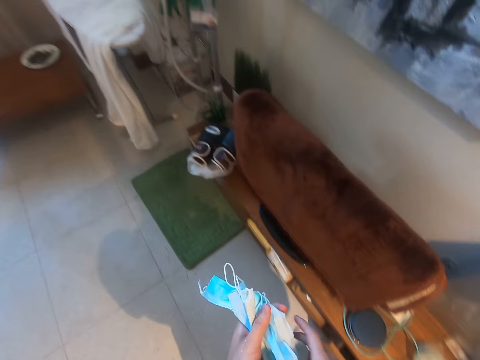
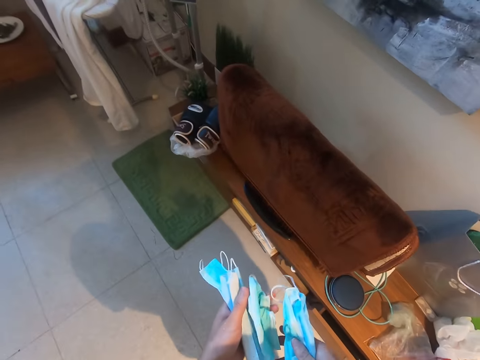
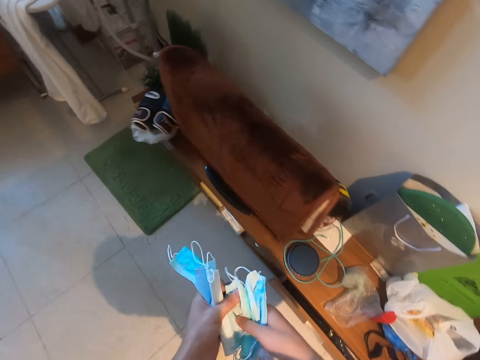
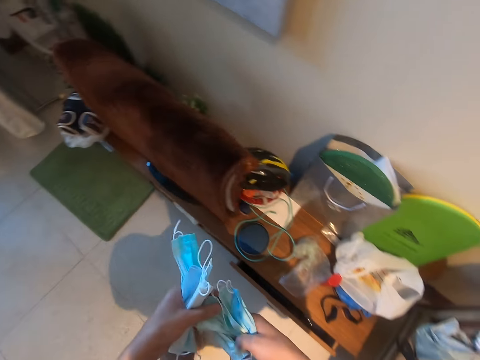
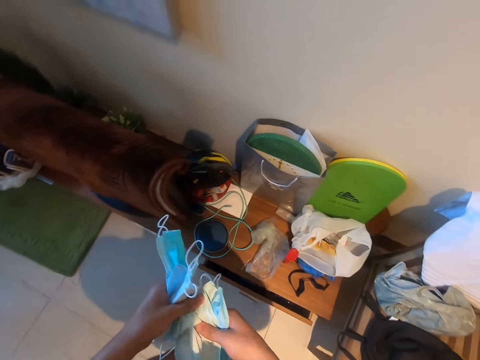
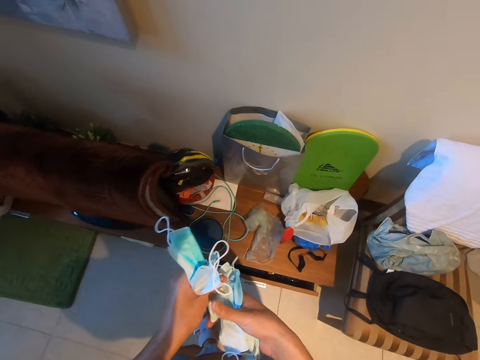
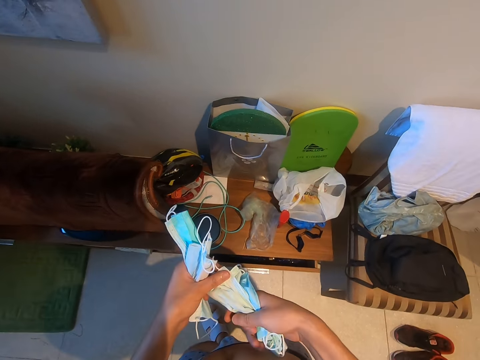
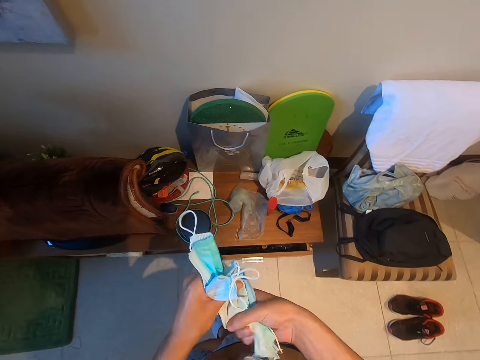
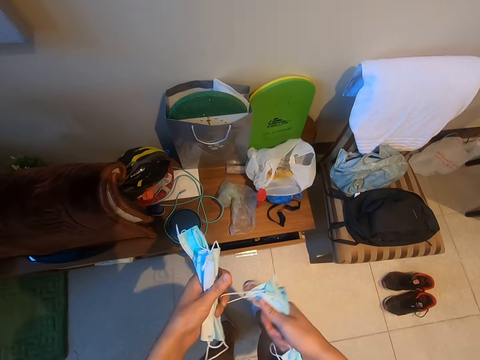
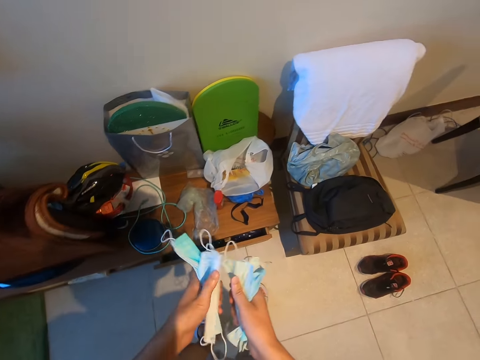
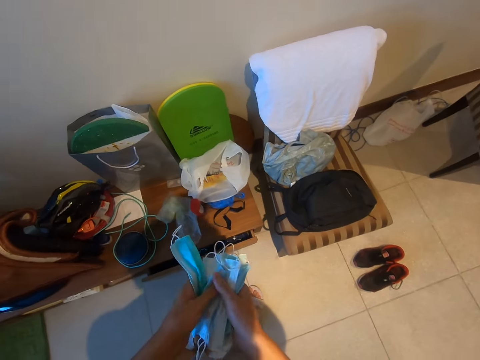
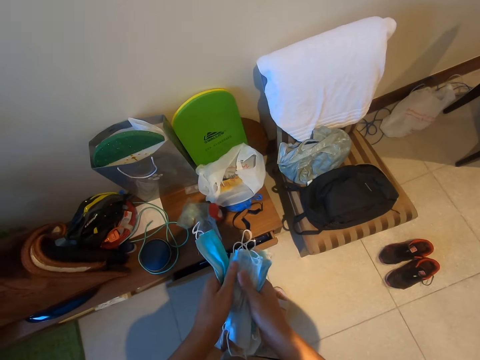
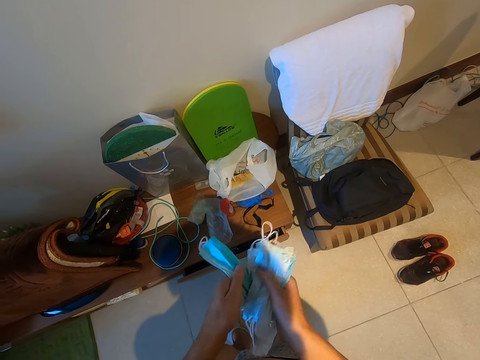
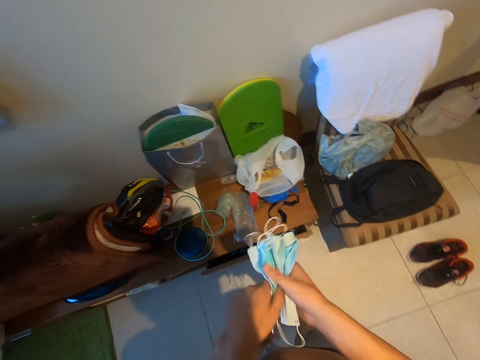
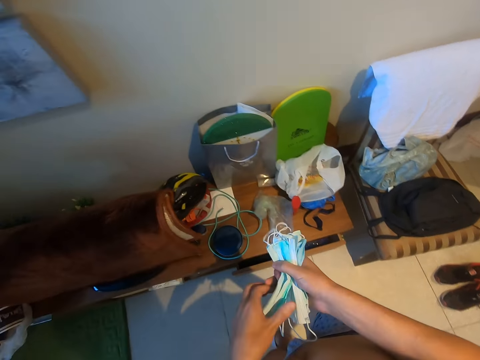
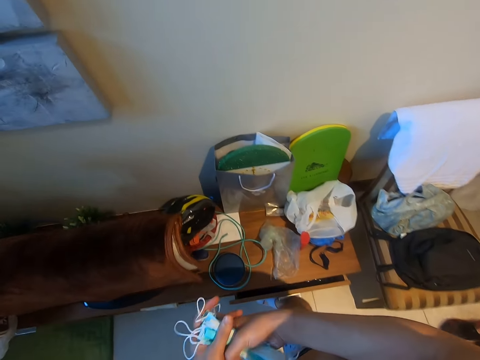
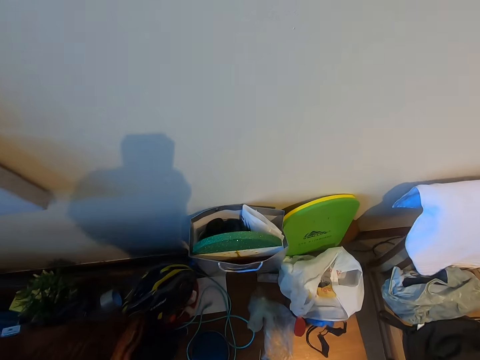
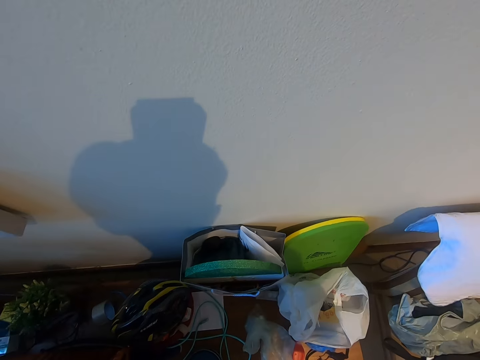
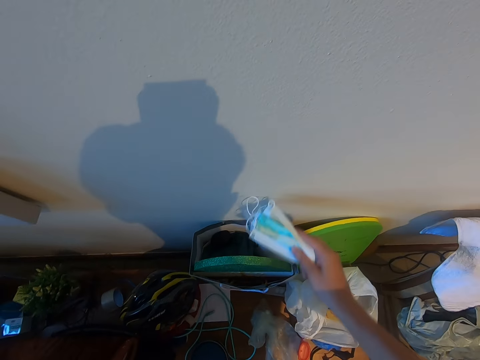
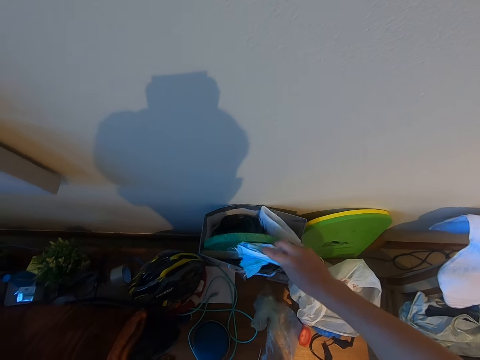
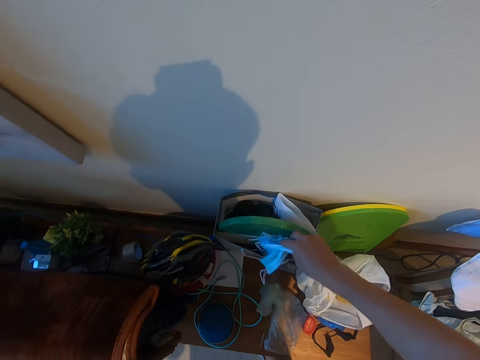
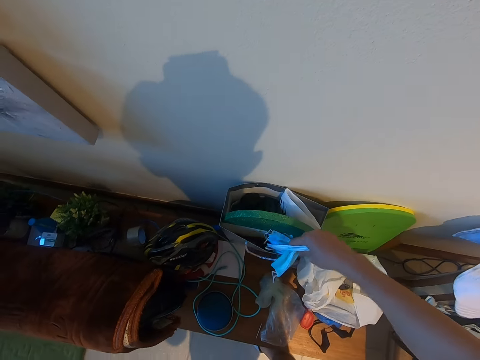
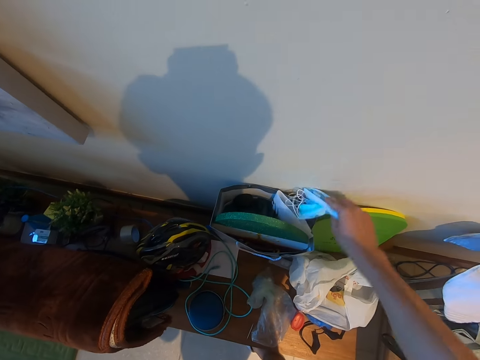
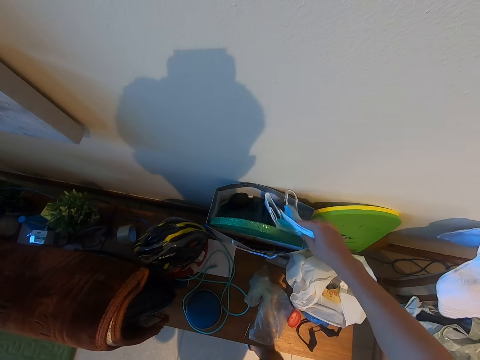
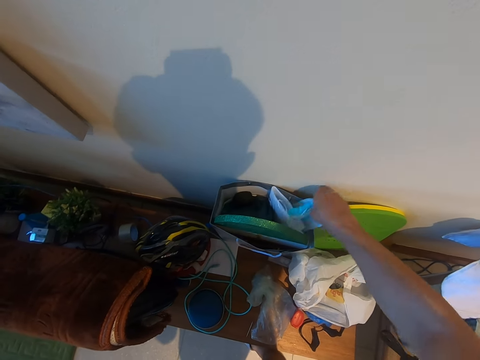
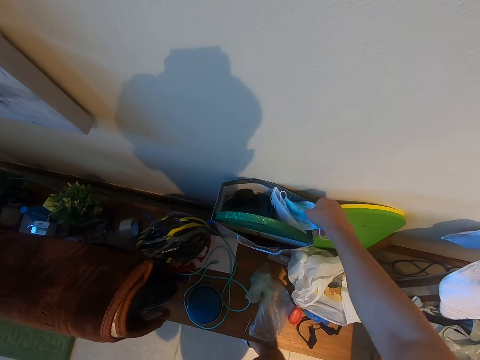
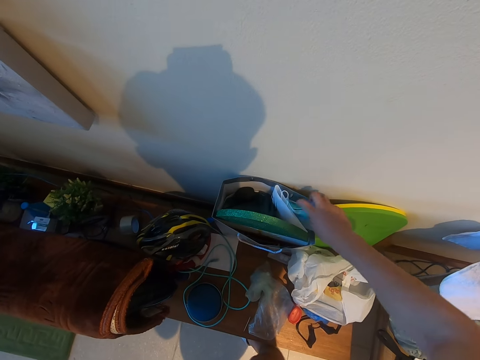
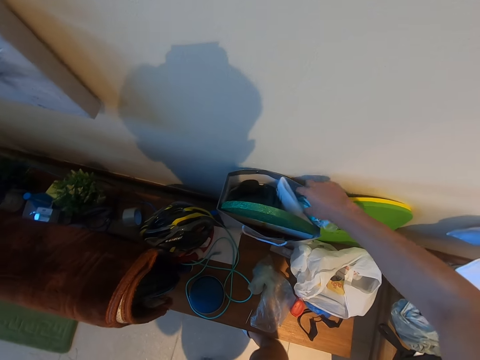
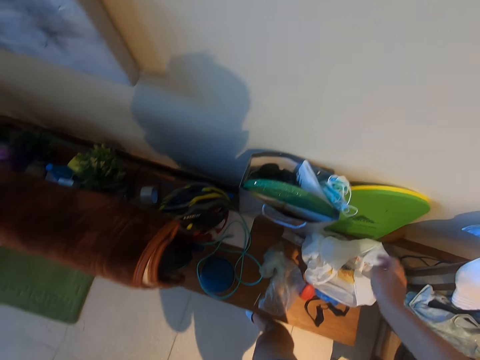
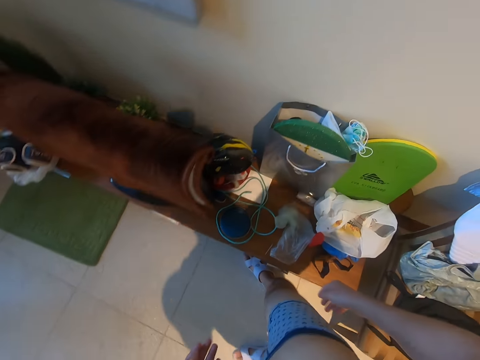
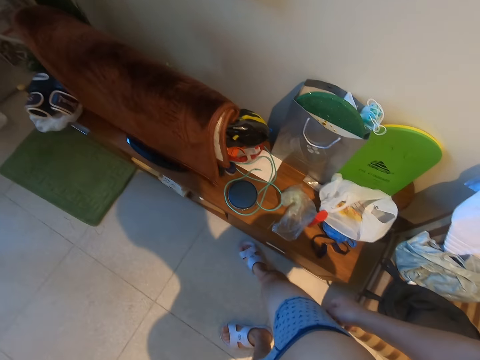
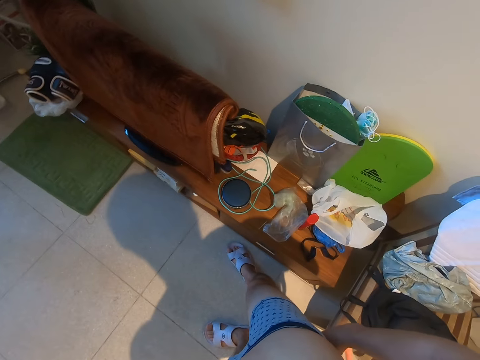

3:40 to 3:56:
The camera wearer holds the masks. They touch the masks. They put the masks in a bag.

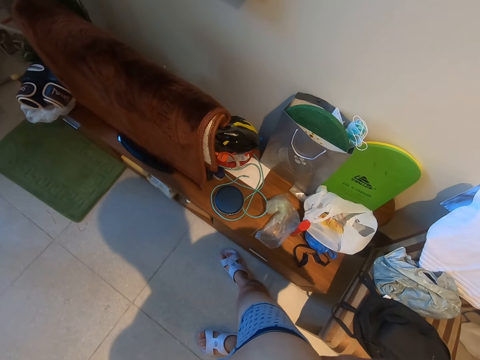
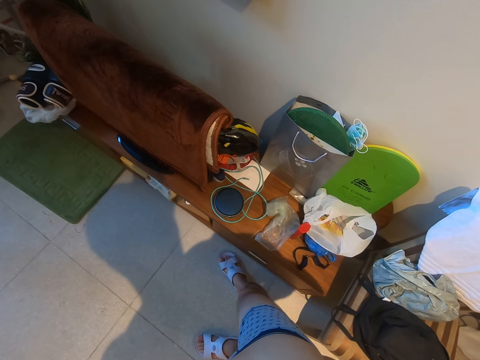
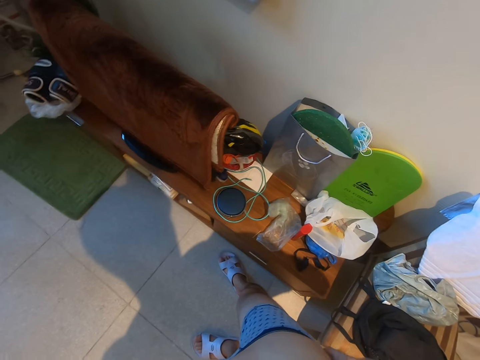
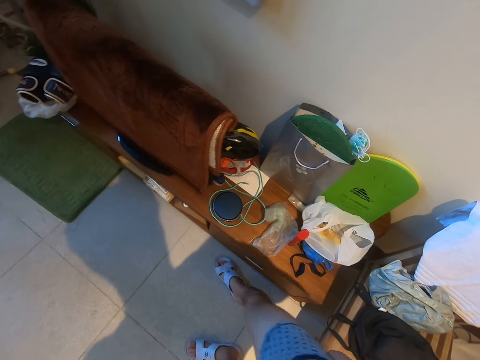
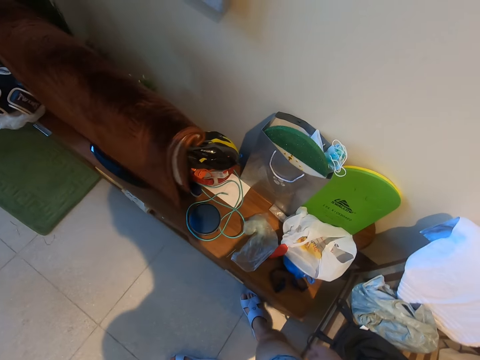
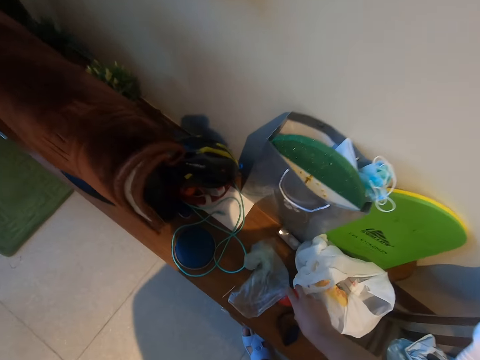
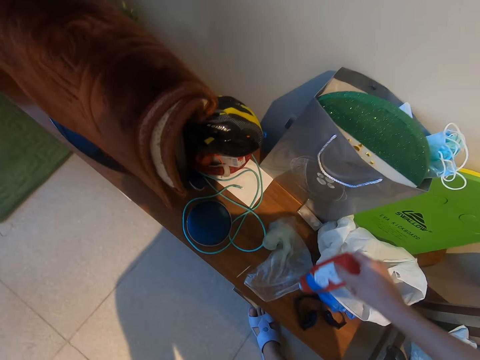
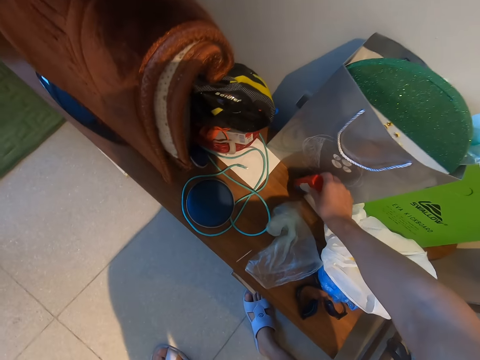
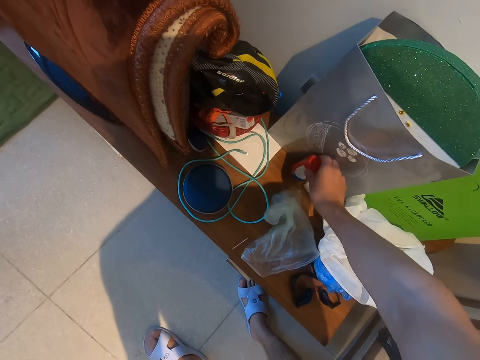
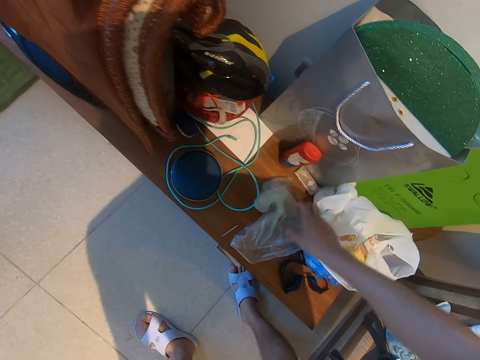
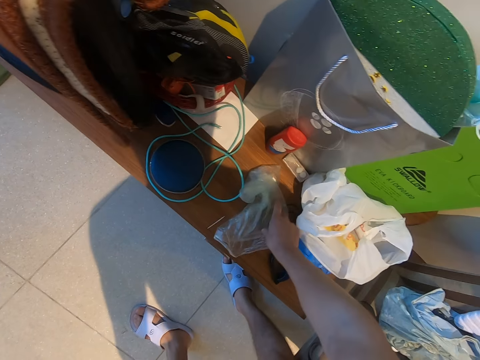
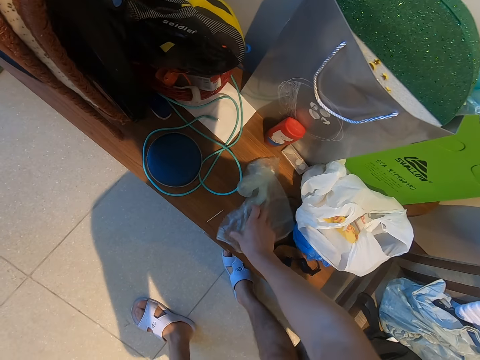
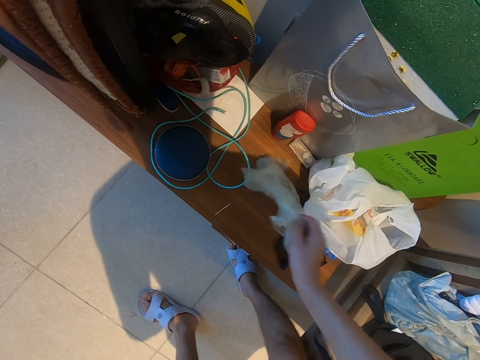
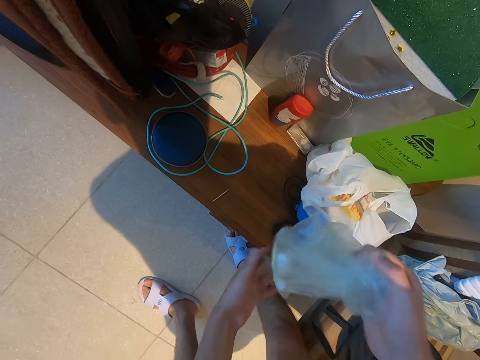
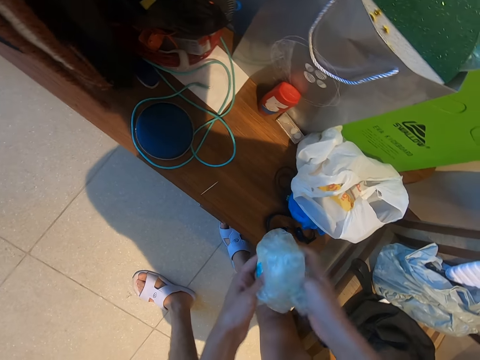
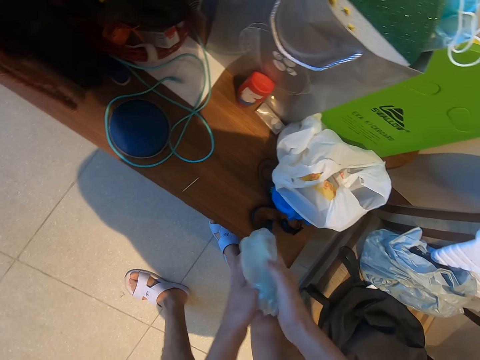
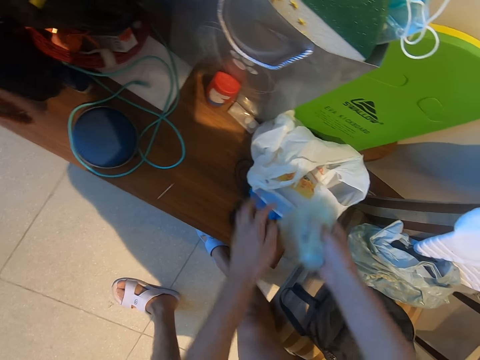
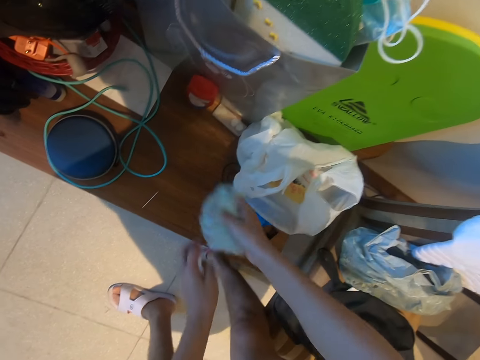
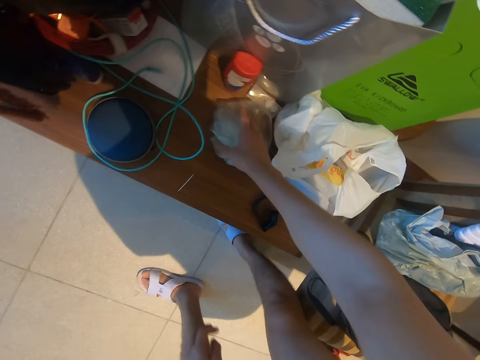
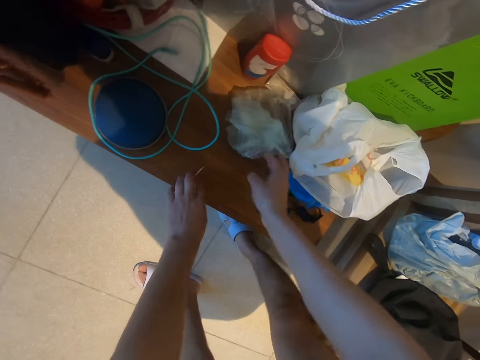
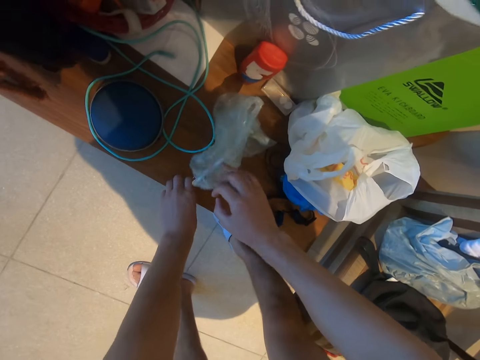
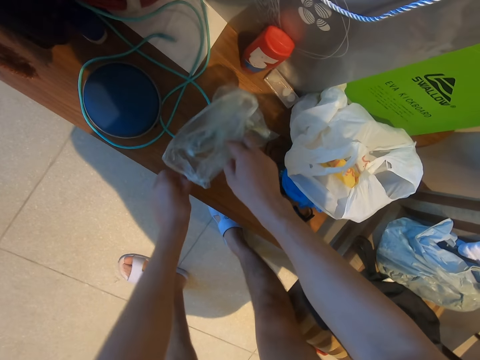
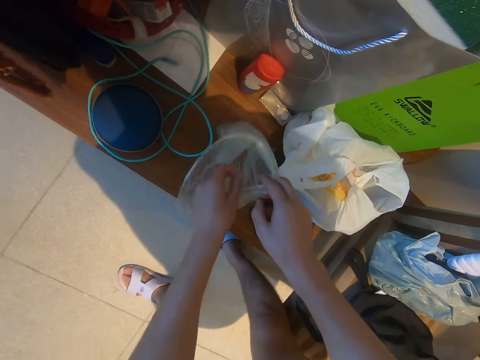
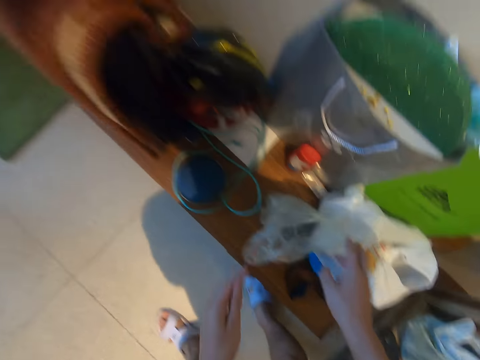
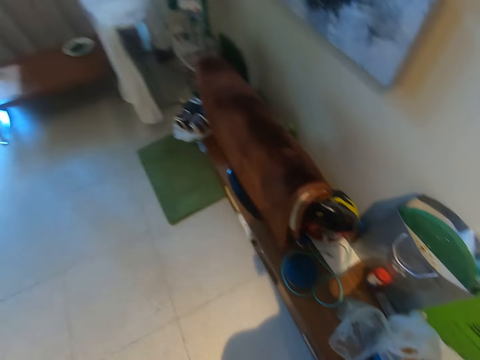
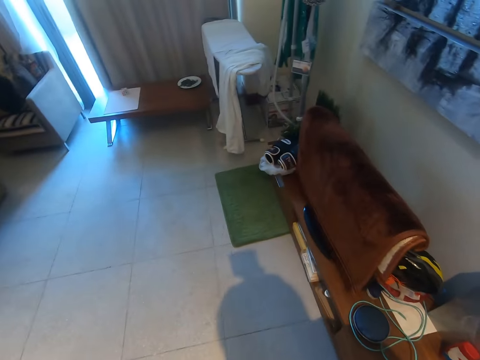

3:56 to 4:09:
The camera wearer puts the lotion or bottle aside. They take the bottle. They pick a polythene bag or paper. They fold the paper. They put the polythene bag aside. They pick a toothpick. They throw the toothpick in the polythene paper.
